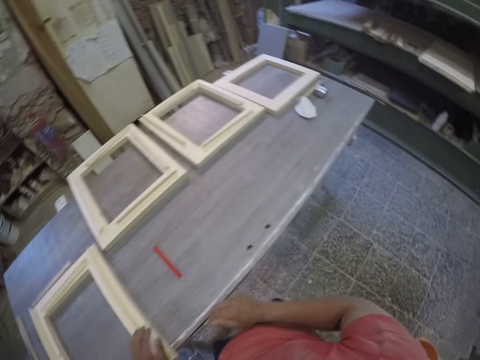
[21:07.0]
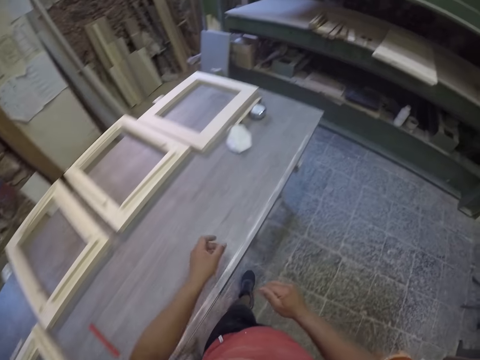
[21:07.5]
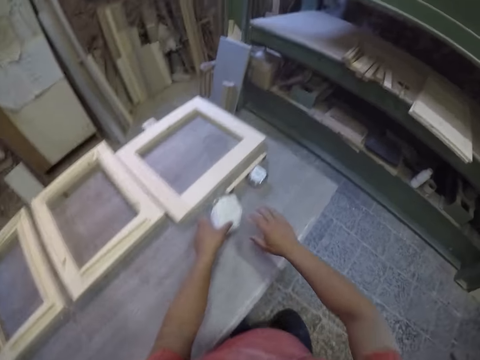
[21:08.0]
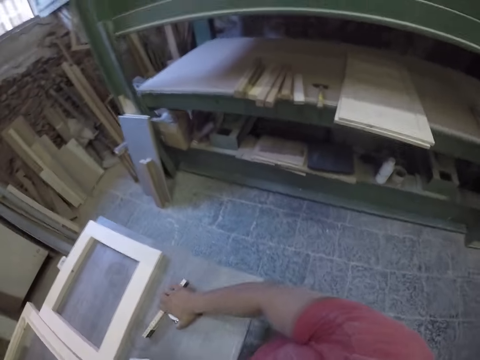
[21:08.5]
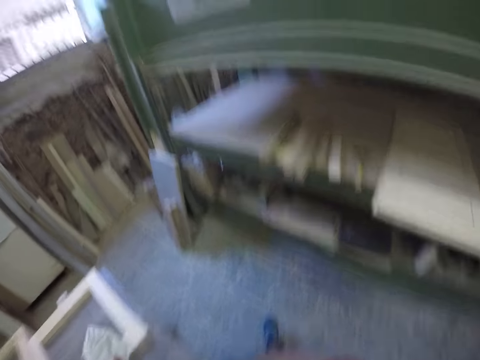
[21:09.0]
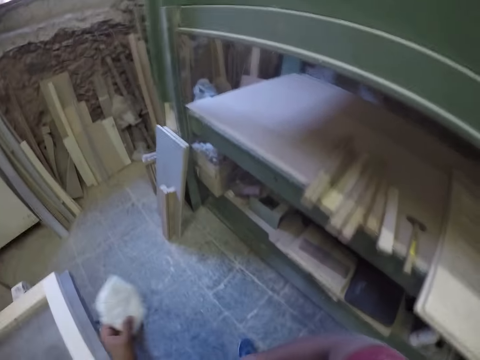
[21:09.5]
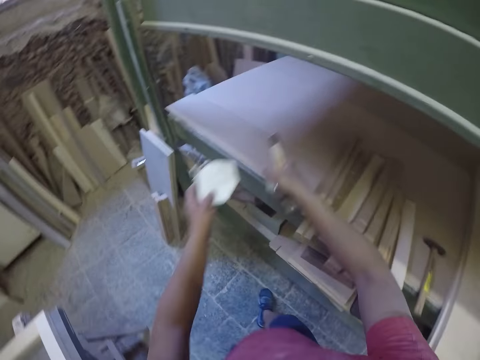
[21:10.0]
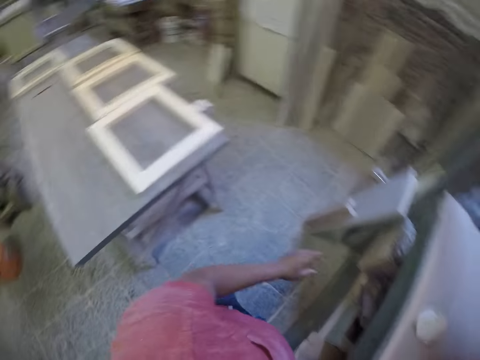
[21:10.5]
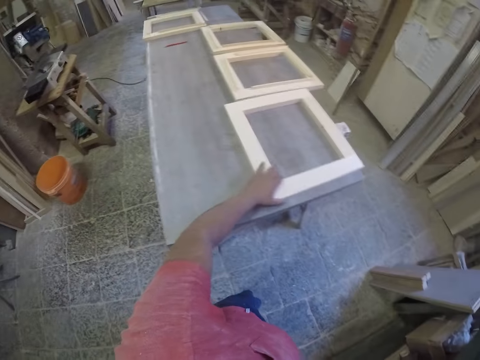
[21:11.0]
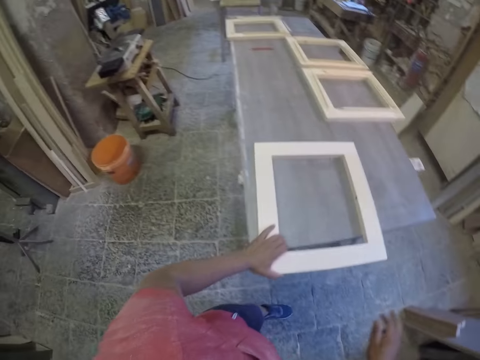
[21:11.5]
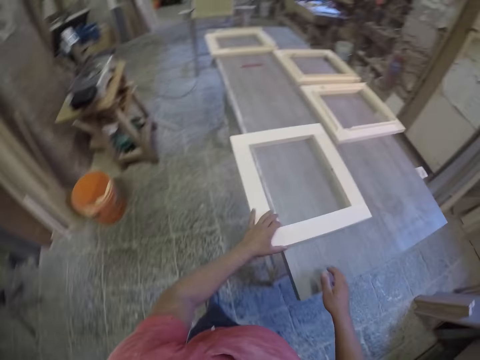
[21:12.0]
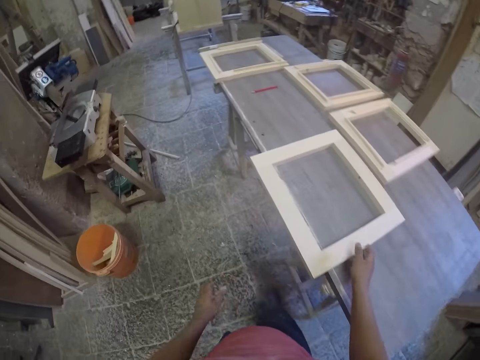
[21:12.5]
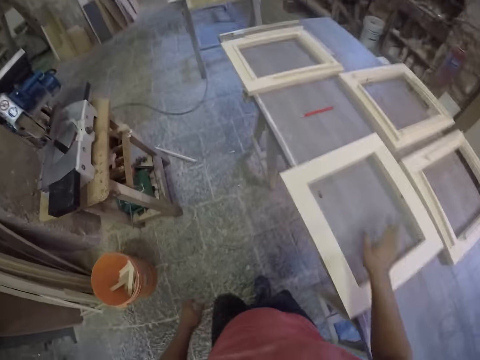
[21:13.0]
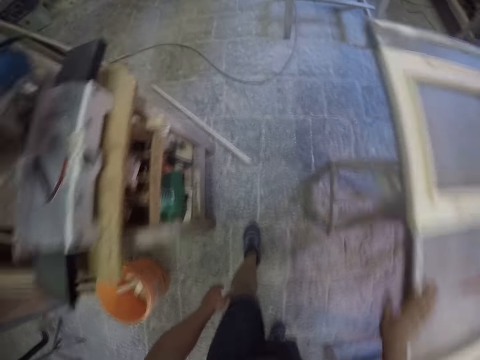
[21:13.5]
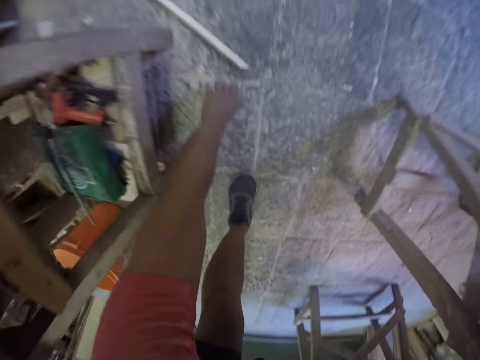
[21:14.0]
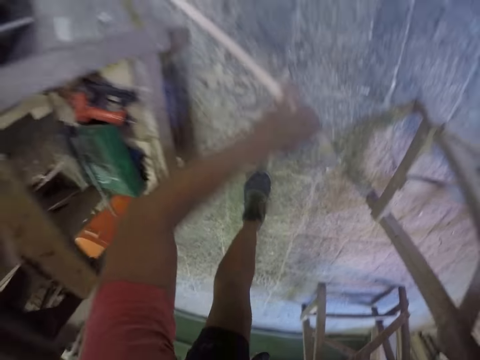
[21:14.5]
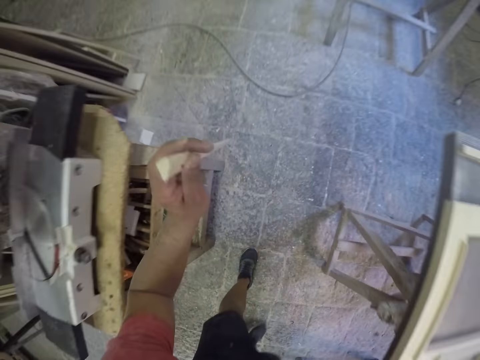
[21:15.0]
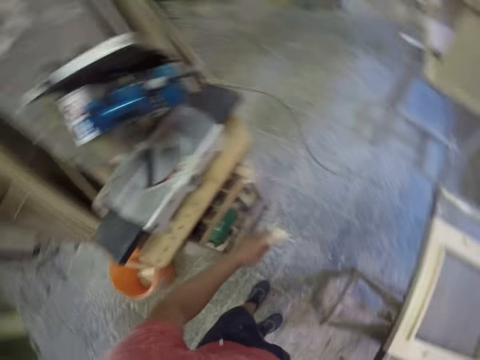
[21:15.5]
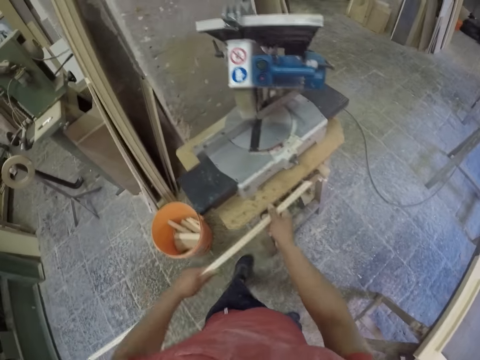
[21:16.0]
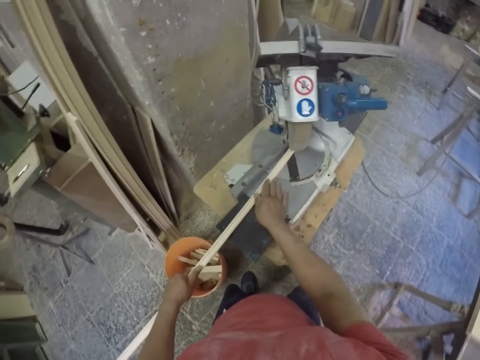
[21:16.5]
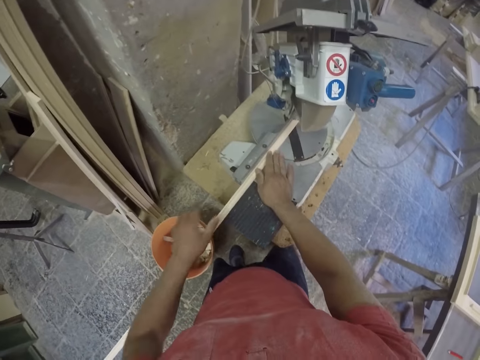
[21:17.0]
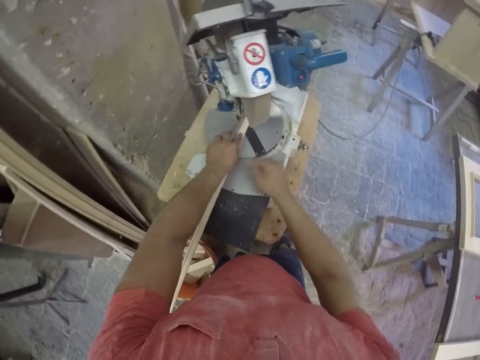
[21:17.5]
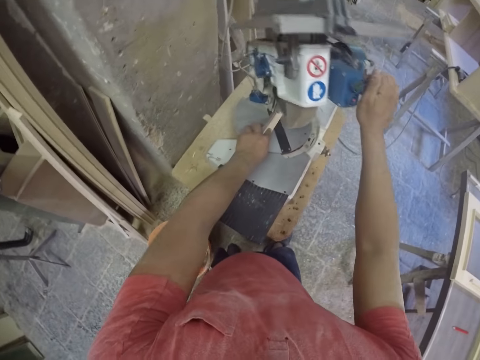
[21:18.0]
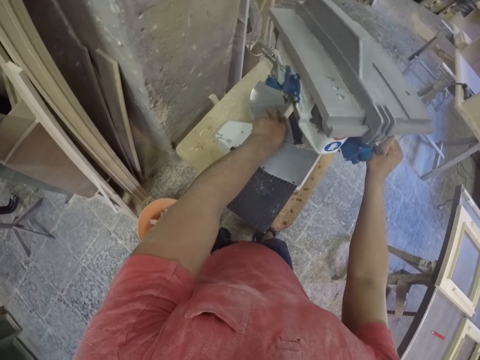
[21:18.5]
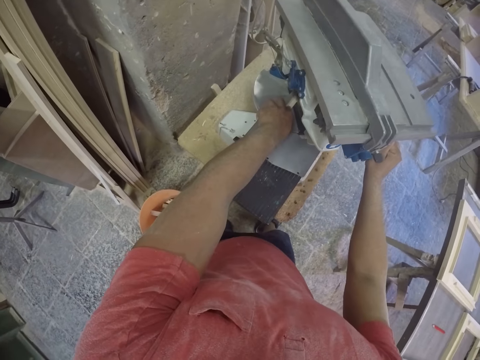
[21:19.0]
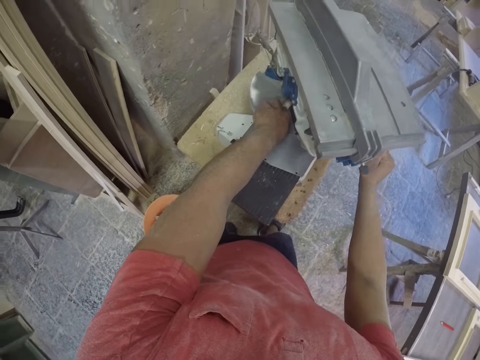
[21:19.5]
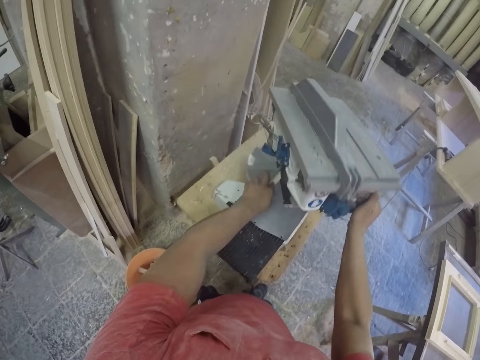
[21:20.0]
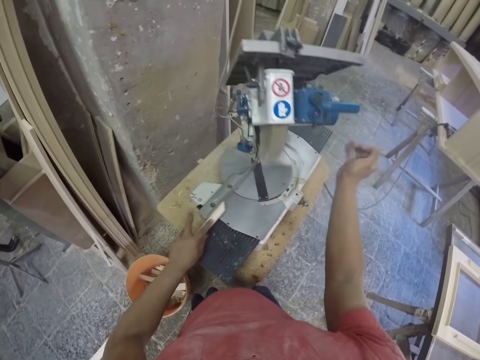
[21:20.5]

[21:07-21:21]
The camera wearer picks something and drops the object to the shelf. They pull a frame. They pick another long timber or piece of wood. They place the piece of wood on a cutting machine. They hold the machine and press the machine to cut the wood.

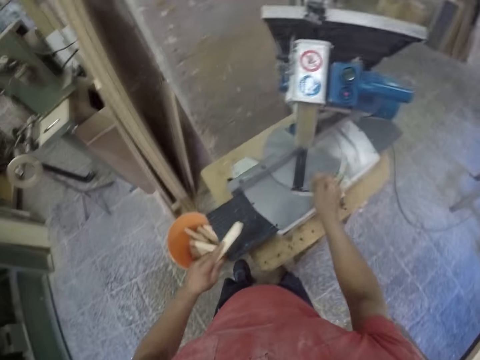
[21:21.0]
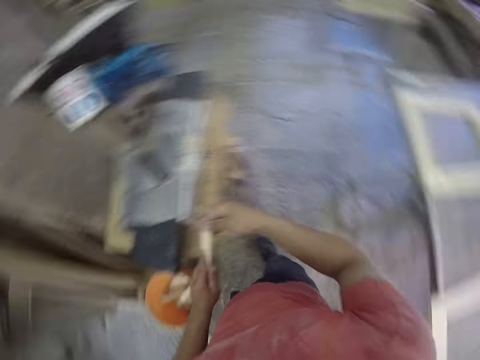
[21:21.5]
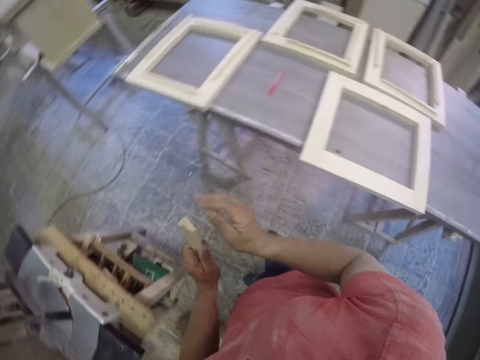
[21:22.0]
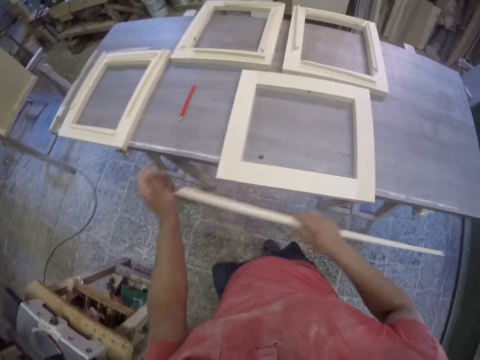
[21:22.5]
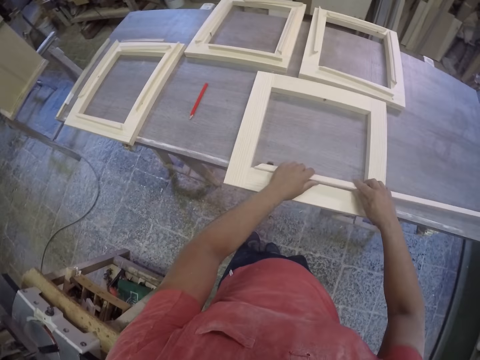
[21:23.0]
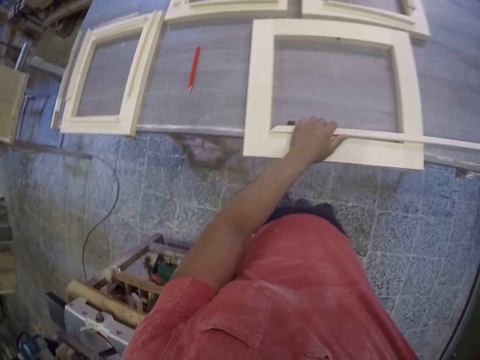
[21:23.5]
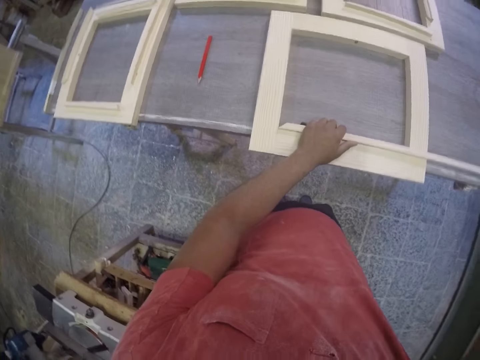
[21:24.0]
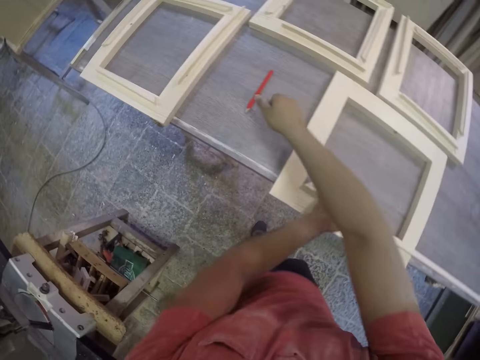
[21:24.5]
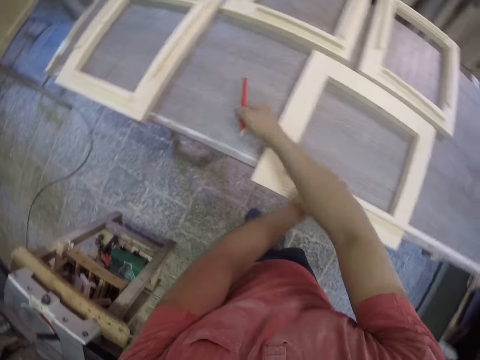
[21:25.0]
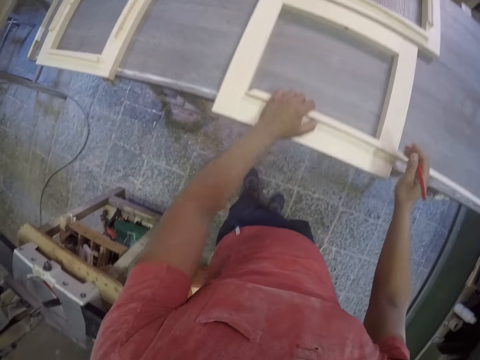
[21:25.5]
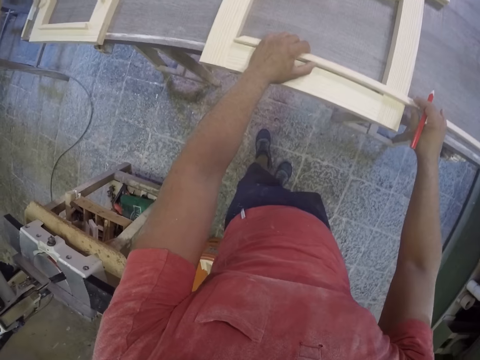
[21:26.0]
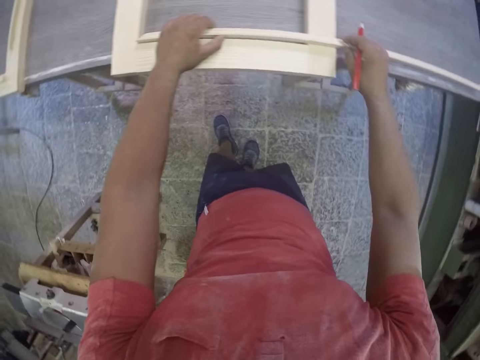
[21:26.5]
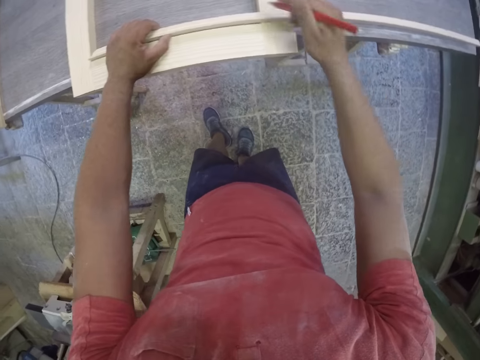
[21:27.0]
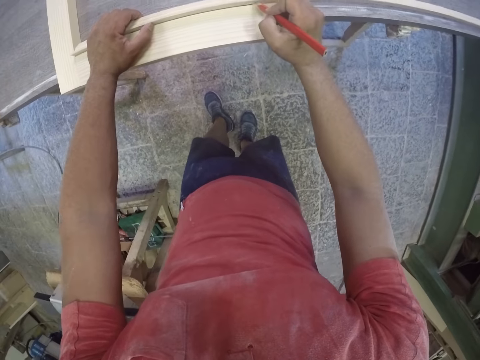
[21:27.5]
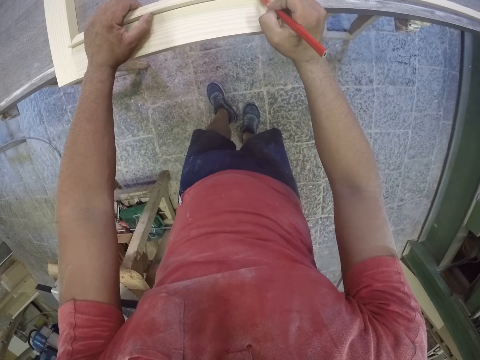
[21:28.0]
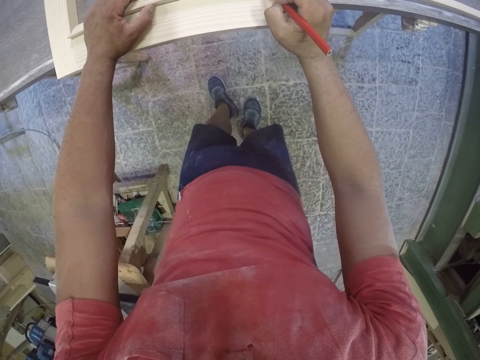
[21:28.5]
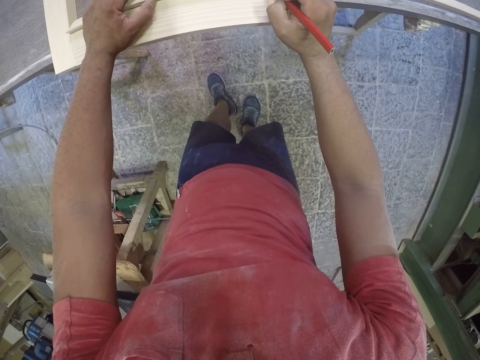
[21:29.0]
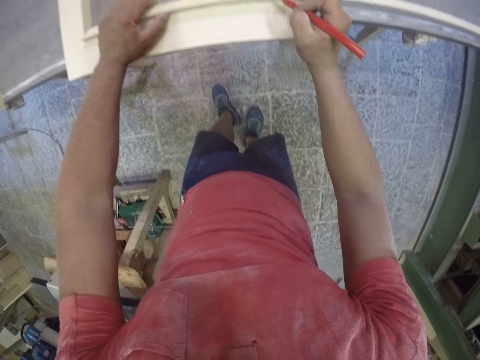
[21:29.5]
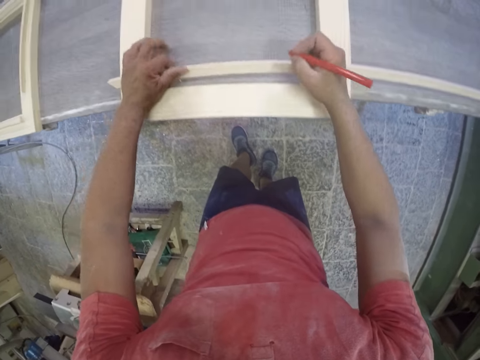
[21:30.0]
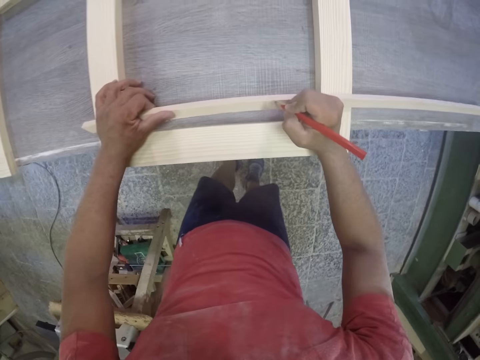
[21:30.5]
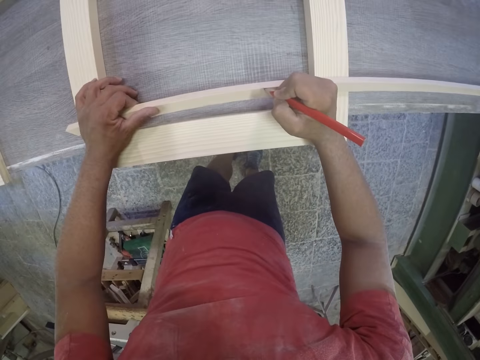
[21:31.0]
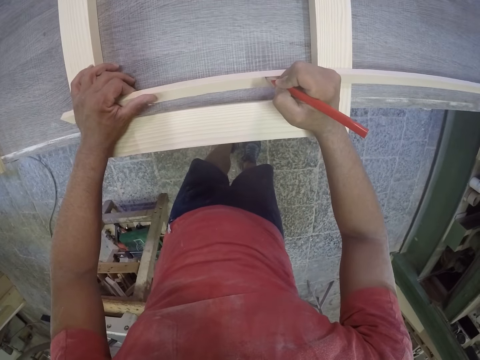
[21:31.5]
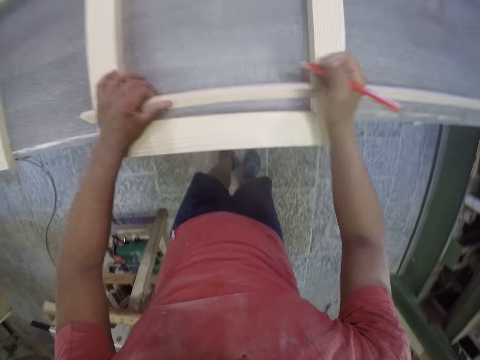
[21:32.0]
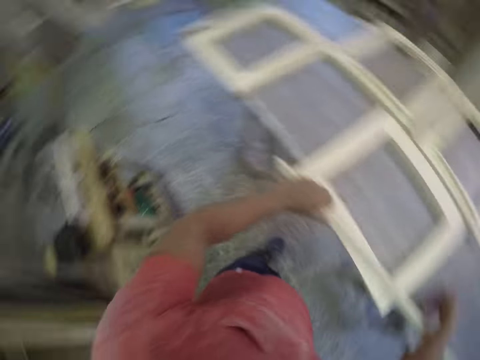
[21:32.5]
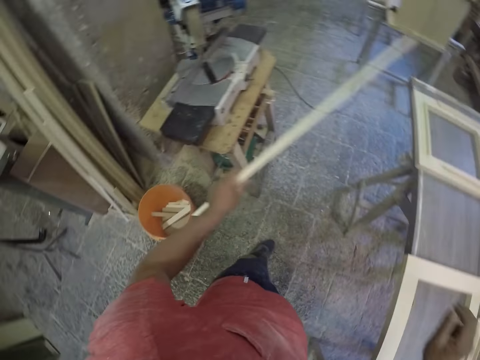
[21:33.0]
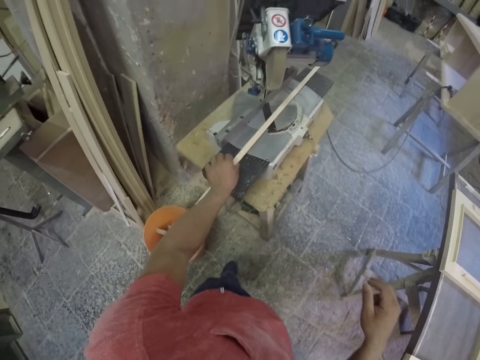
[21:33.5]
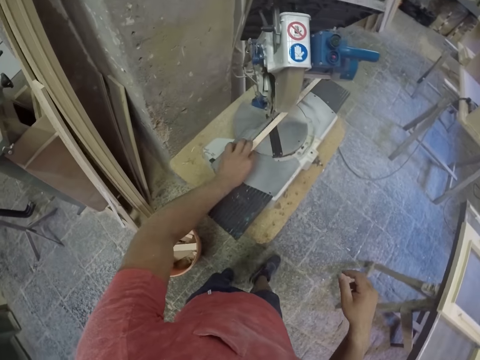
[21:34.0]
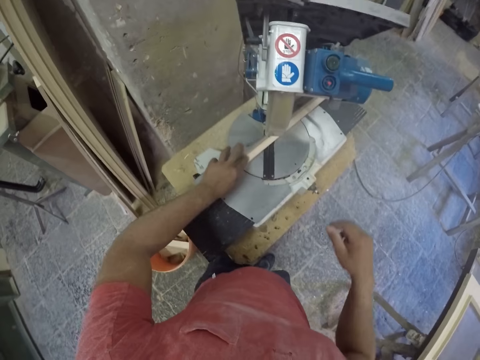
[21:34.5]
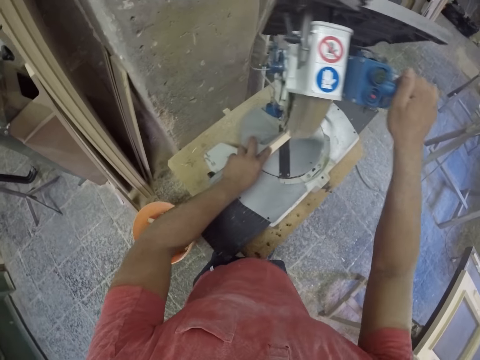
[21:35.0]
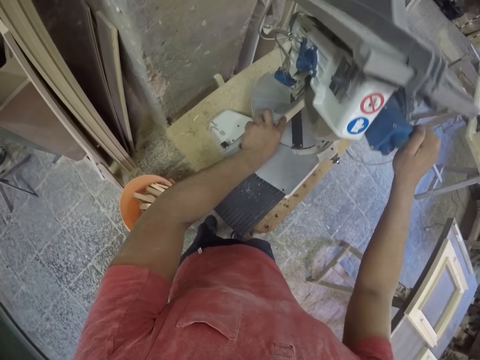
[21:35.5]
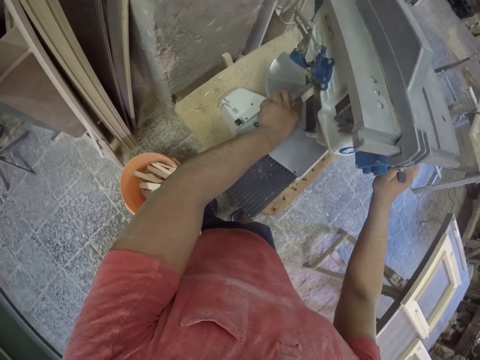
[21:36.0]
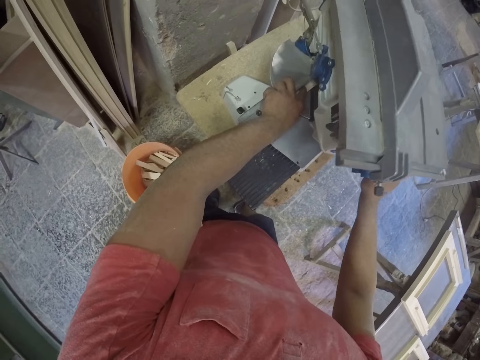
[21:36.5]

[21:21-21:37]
The camera wearer feels the edge of the wood. They try to fix a piece of wood to the frame. They measure the length of frame required. They pick a pencil. They make a mark with the pencil on the timber frame. They put the pencil down. They place the piece of wood on a cutting machine. They hold the machine and press the machine to cut the wood.
